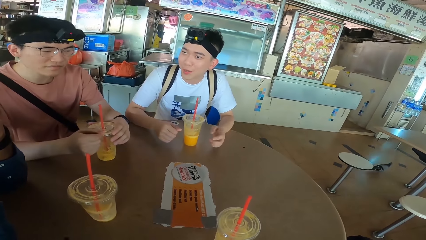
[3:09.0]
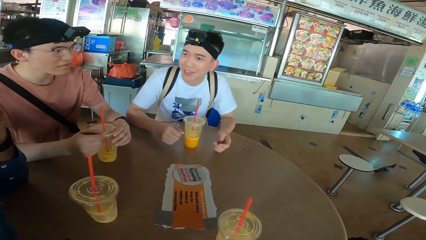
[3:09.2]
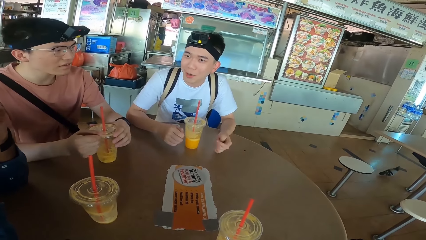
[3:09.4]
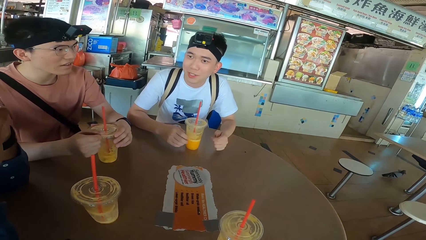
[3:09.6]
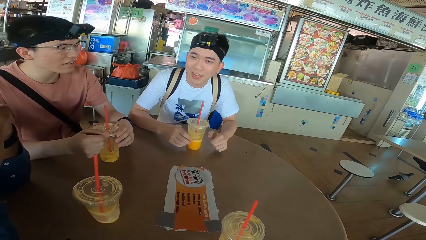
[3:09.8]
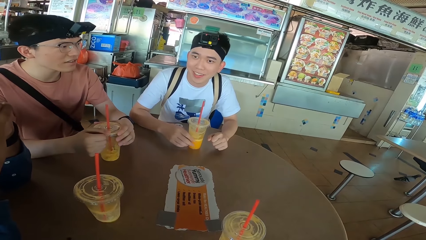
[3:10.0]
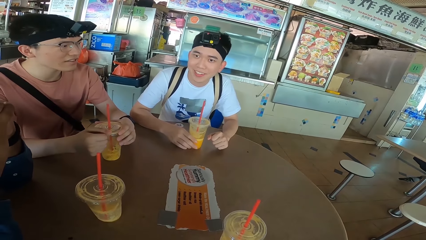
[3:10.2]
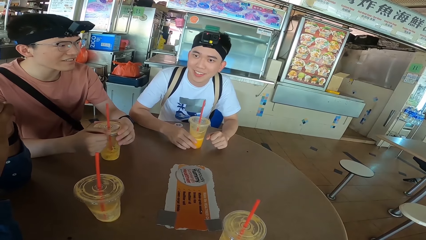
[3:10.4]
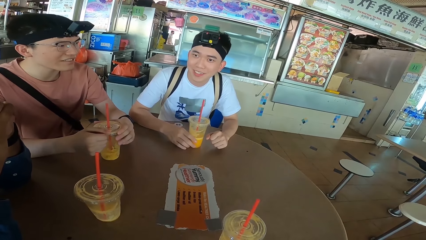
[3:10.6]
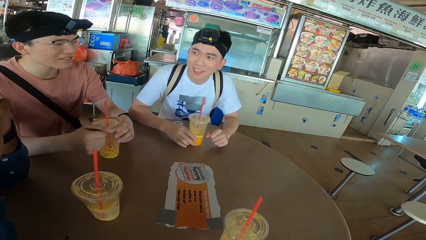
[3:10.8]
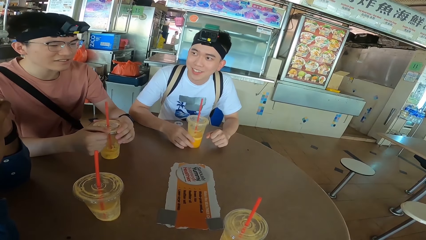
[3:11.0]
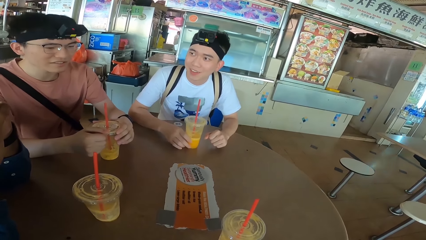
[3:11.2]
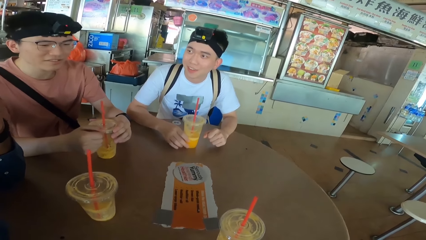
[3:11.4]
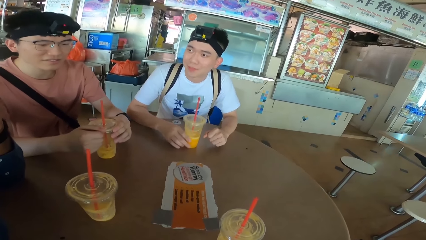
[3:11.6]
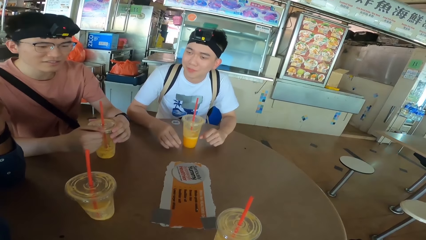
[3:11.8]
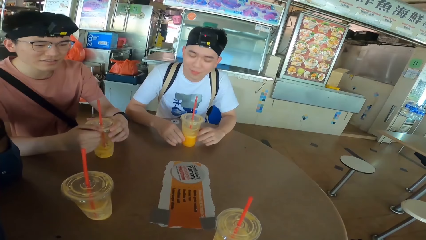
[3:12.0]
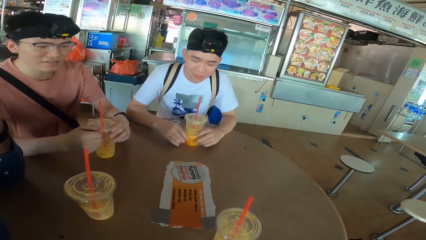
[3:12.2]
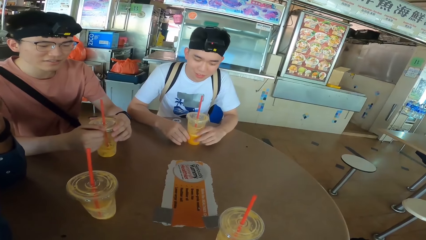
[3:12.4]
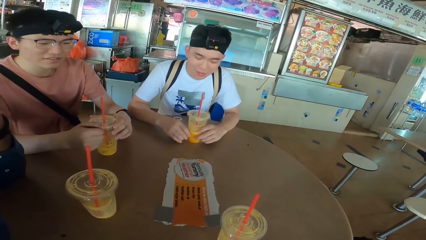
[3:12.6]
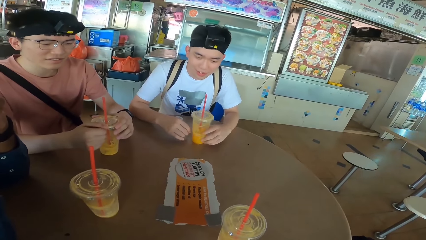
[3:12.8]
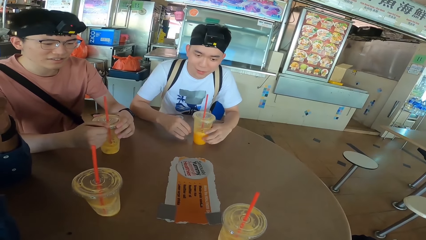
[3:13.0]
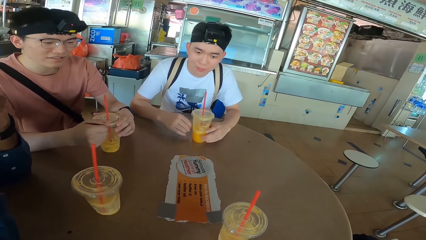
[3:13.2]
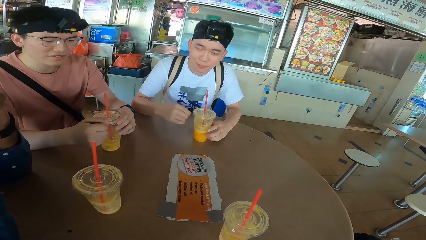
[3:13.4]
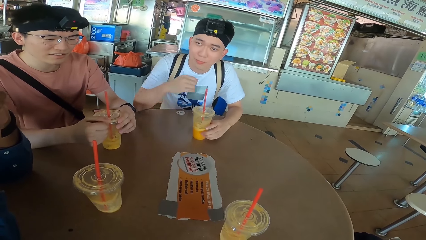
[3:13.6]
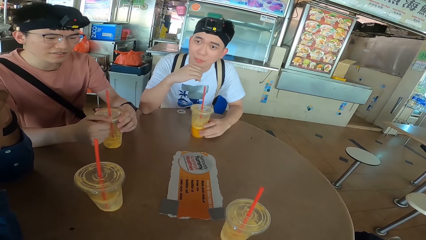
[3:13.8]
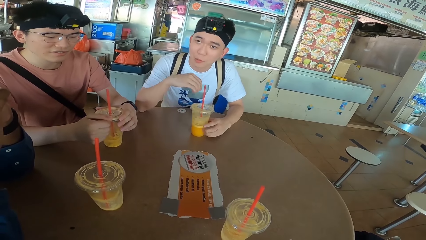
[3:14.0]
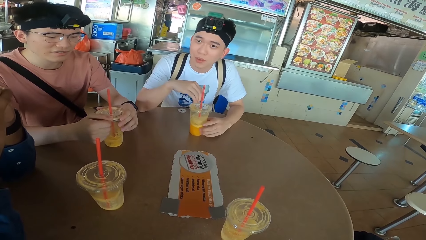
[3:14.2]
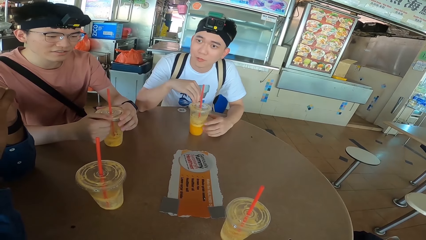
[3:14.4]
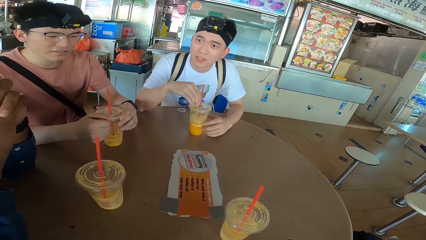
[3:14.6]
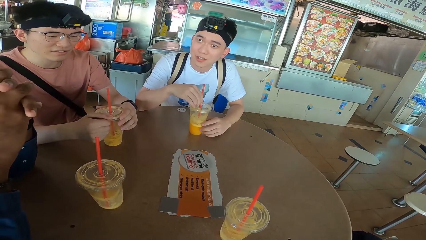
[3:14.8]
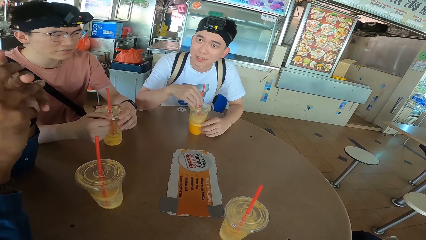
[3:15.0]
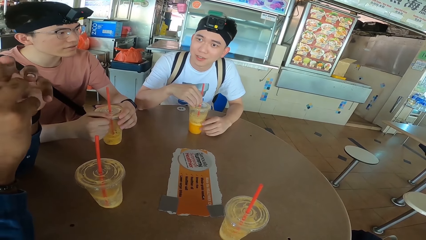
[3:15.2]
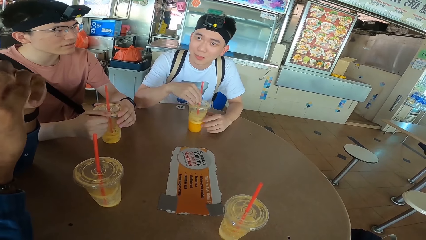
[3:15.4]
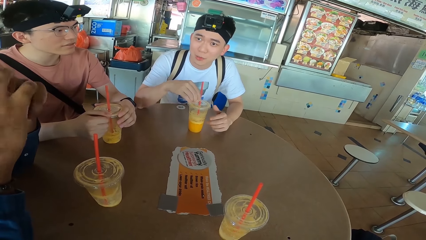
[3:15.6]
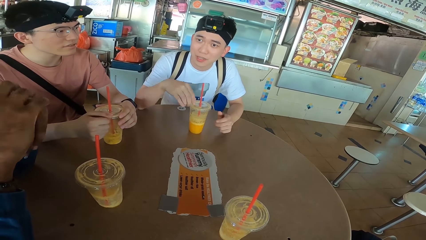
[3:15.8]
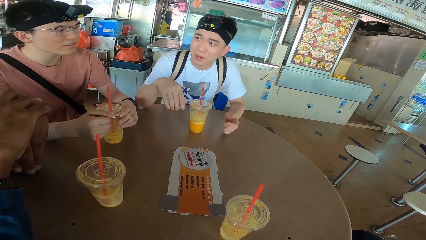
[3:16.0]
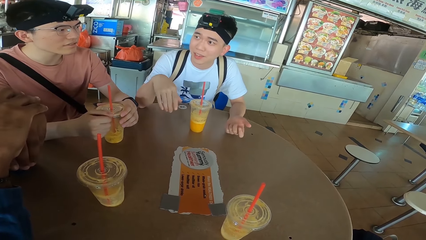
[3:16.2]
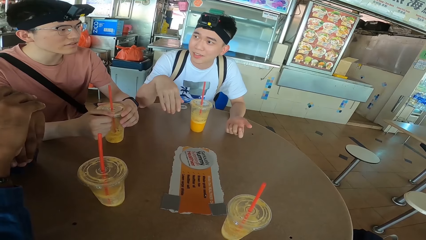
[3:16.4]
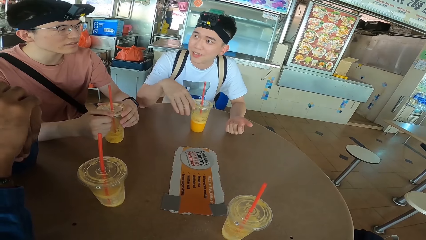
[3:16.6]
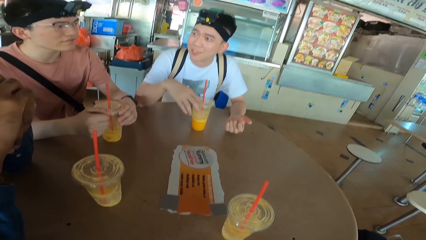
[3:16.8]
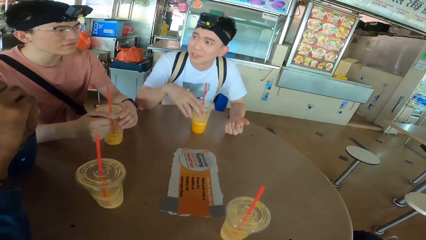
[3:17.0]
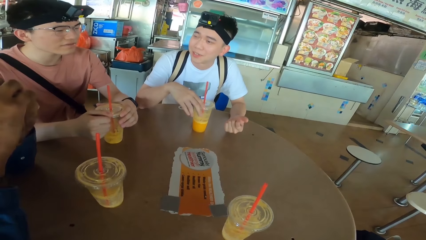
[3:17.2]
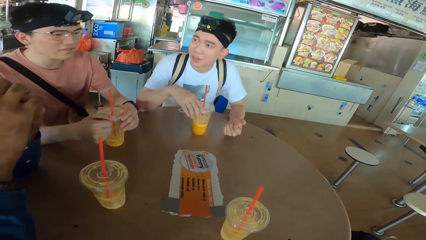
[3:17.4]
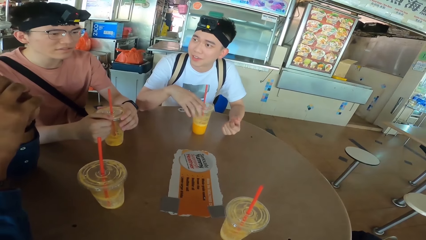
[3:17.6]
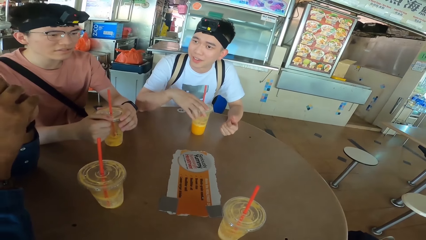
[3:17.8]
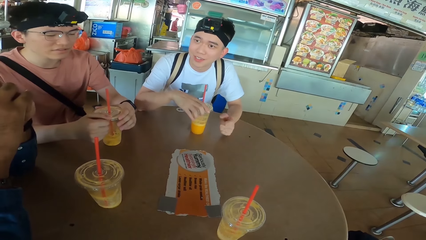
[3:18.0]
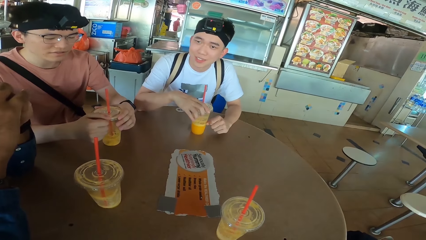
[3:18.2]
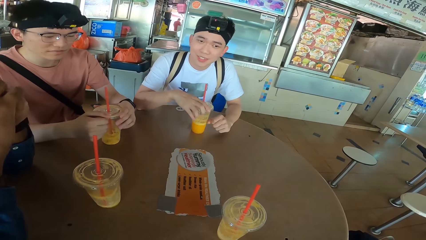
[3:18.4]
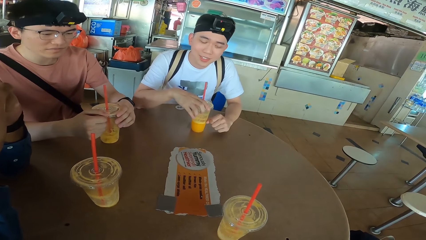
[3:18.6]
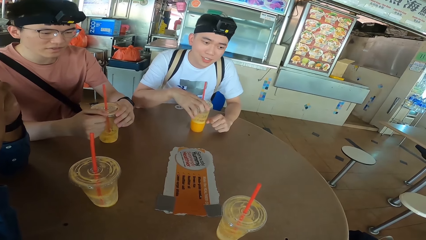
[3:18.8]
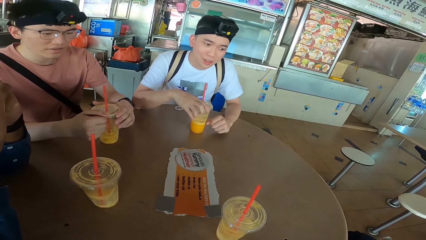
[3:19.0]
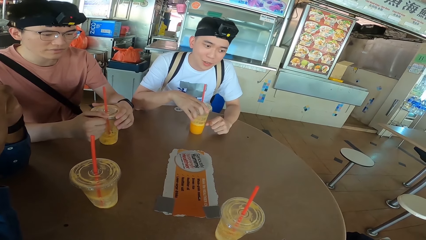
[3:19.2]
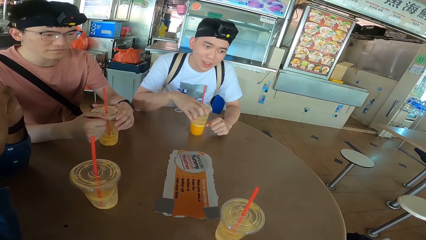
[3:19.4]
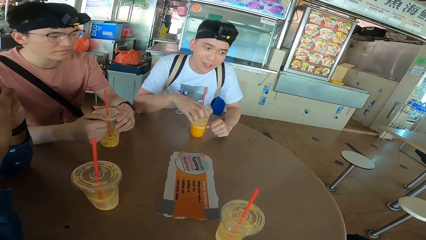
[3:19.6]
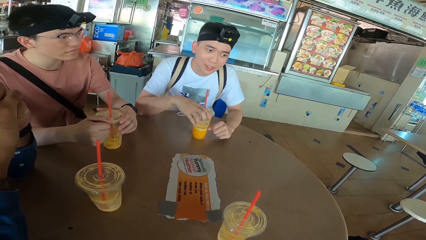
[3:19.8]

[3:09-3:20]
A man holds a juice can. Another man communicates with a third man.

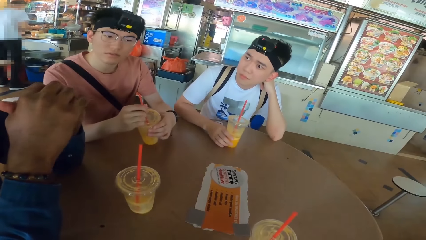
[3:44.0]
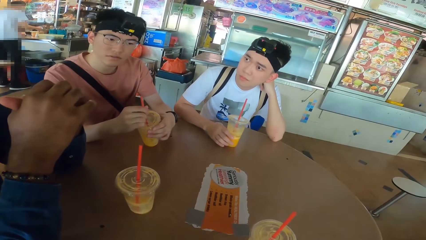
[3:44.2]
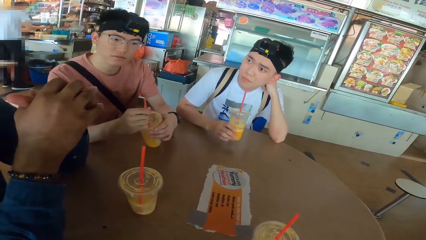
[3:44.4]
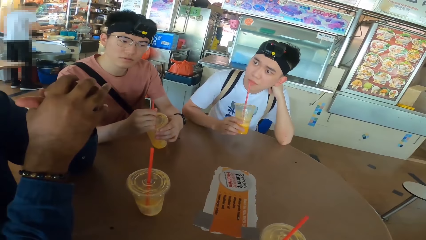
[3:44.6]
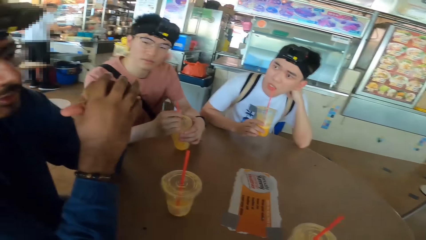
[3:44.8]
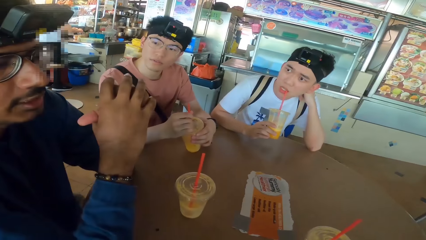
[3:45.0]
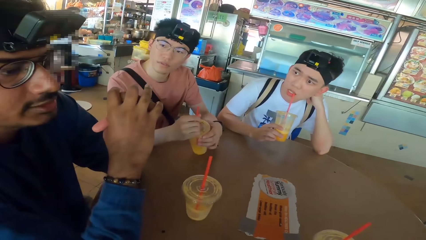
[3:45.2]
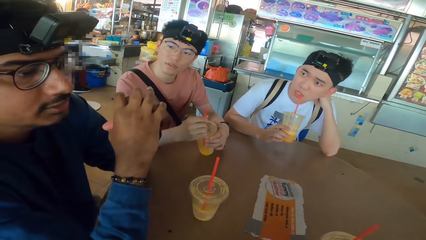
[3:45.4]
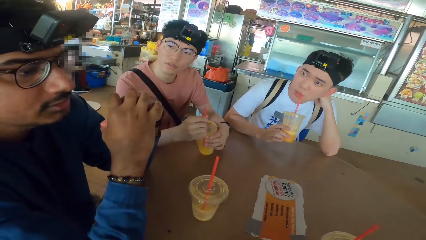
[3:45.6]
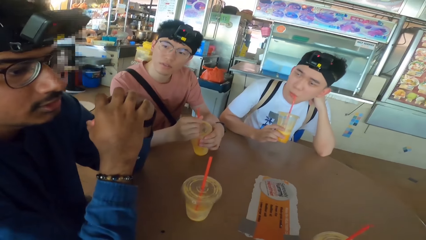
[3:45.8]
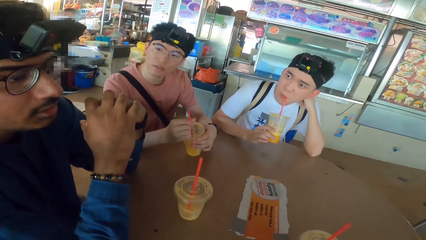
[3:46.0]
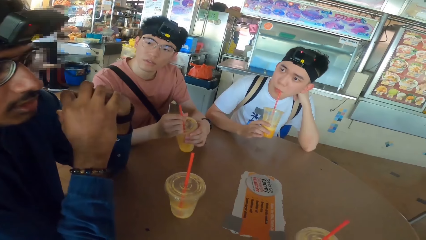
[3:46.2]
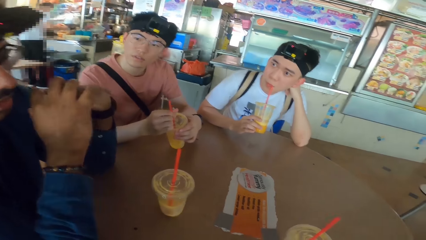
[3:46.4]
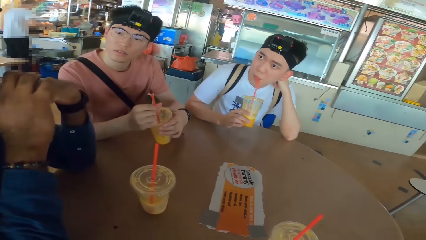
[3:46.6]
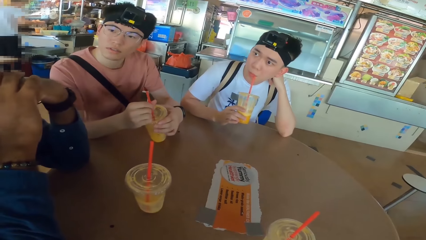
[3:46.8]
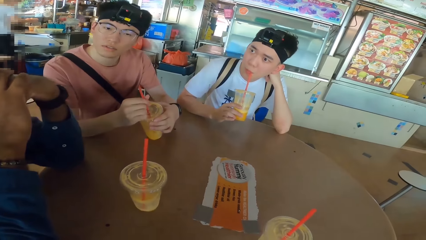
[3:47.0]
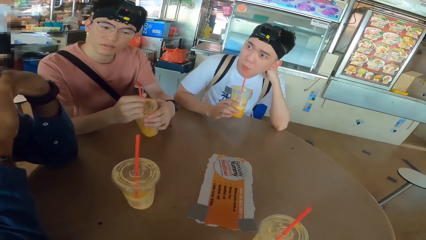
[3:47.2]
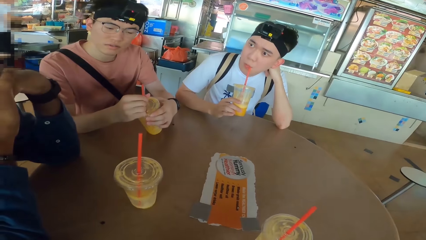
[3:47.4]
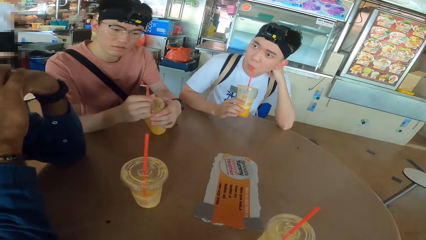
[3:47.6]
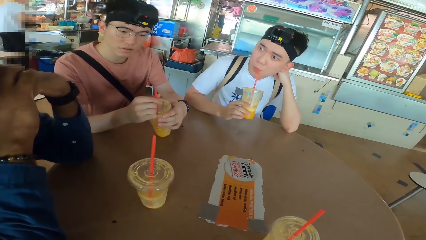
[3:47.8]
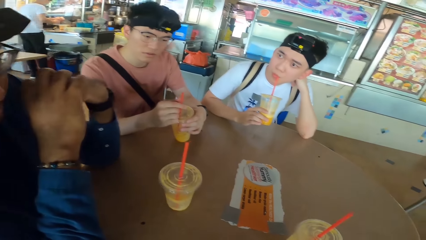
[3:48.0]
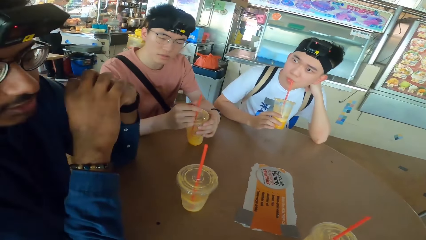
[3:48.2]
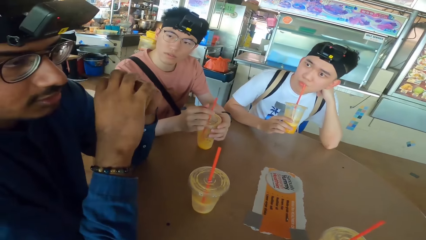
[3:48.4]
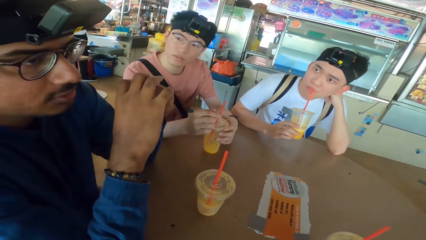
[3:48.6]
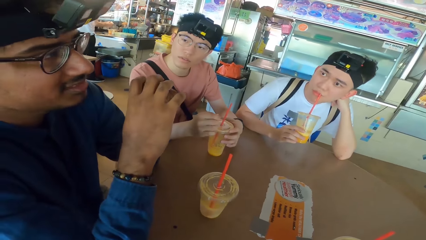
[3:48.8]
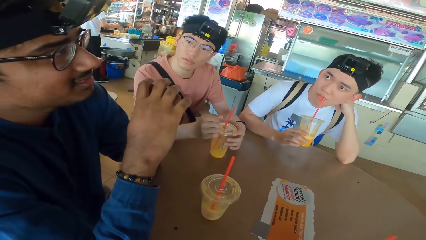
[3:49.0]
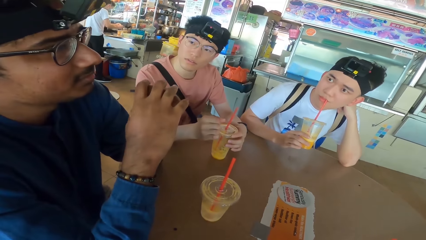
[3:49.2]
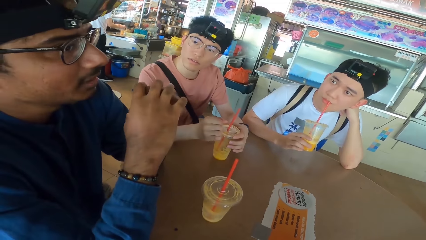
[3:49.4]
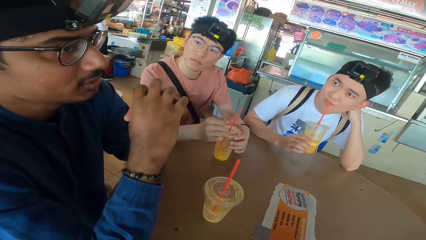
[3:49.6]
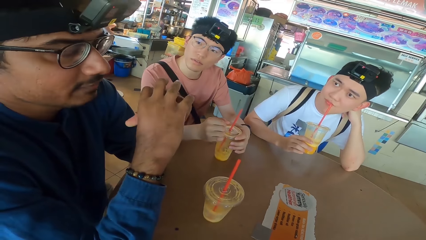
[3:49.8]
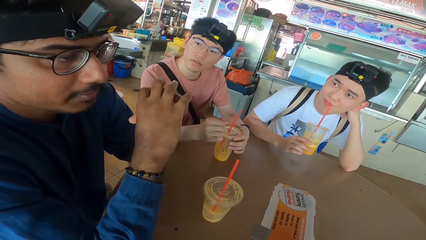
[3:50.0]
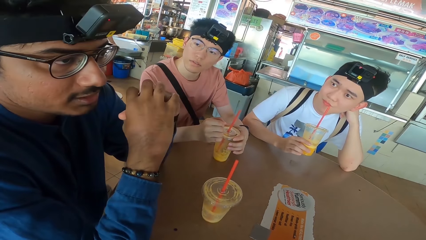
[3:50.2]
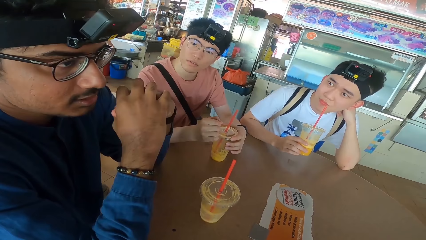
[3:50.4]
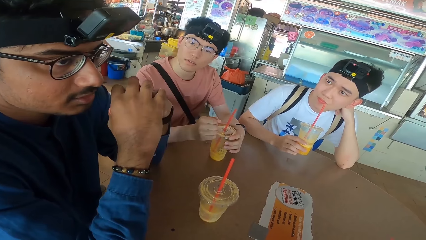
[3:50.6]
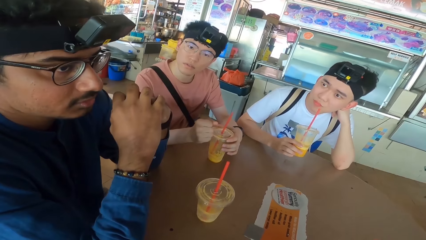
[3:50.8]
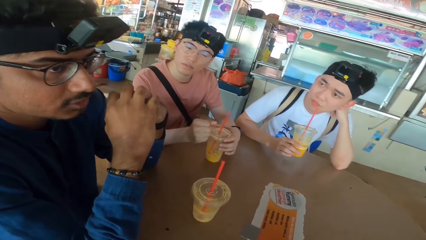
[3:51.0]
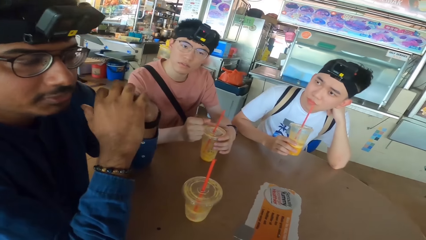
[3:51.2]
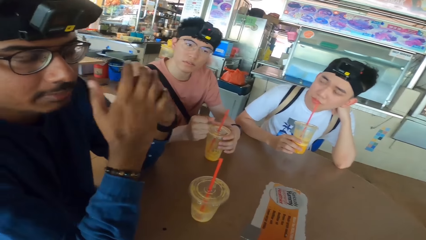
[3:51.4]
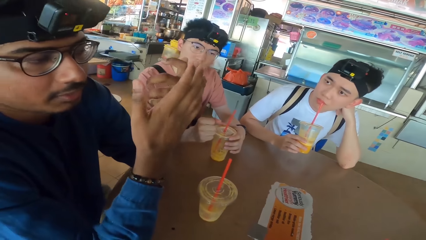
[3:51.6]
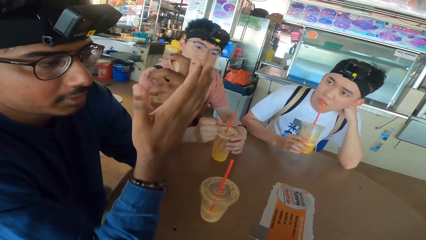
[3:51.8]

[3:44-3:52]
A man sips juice. Another man communicates with the camera wearer.
